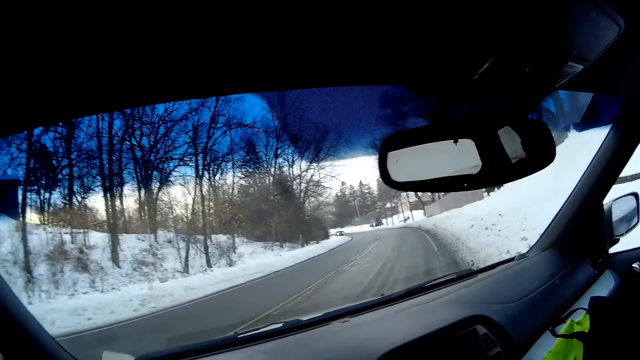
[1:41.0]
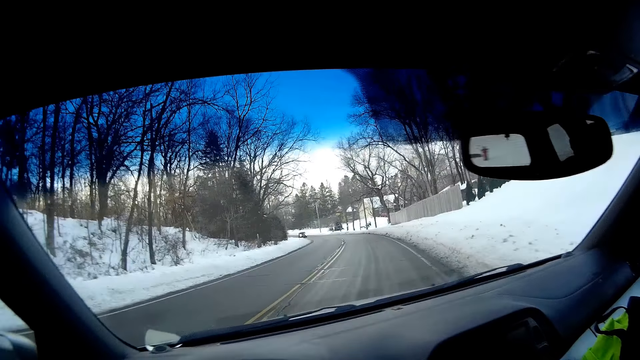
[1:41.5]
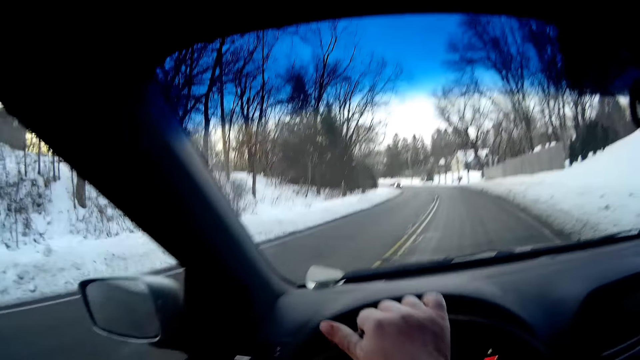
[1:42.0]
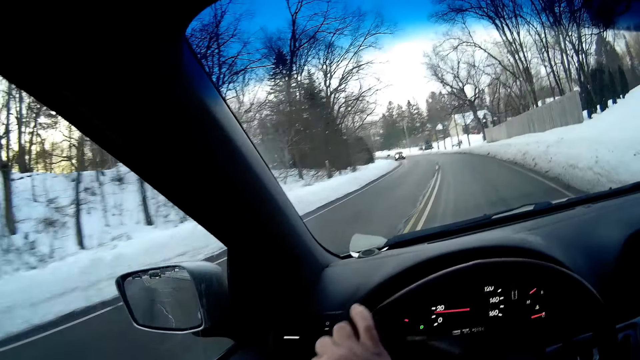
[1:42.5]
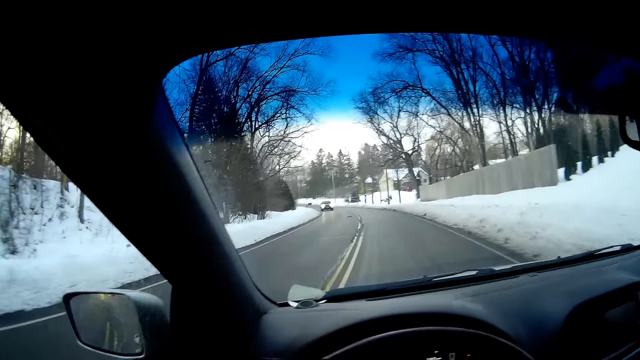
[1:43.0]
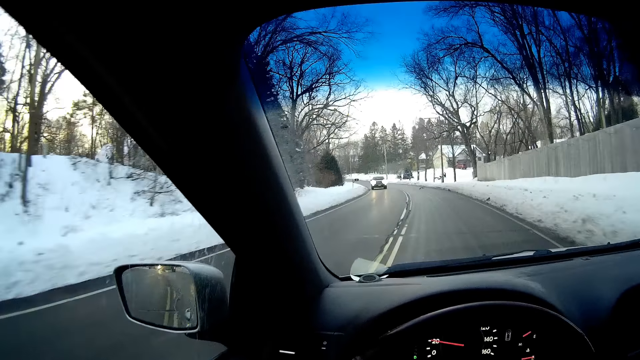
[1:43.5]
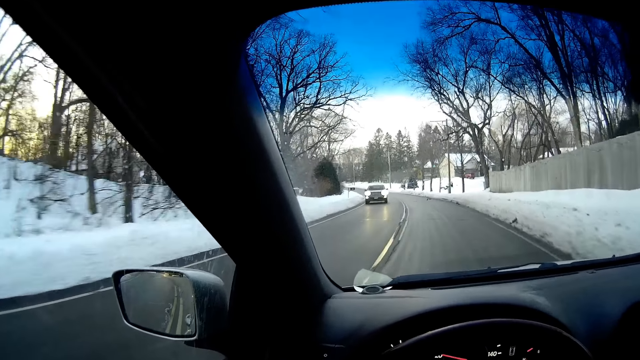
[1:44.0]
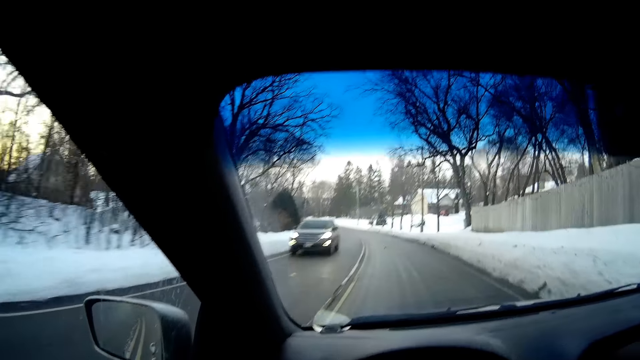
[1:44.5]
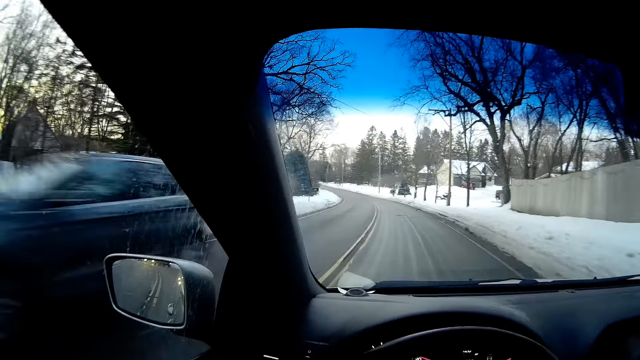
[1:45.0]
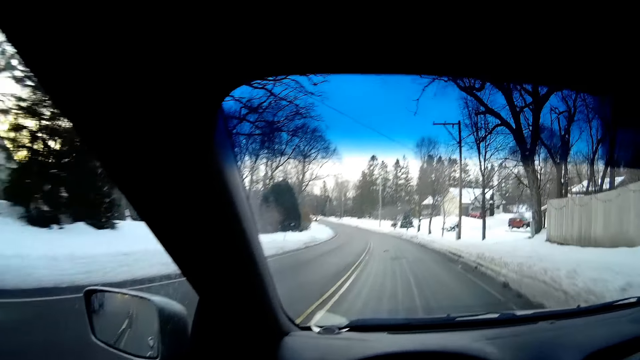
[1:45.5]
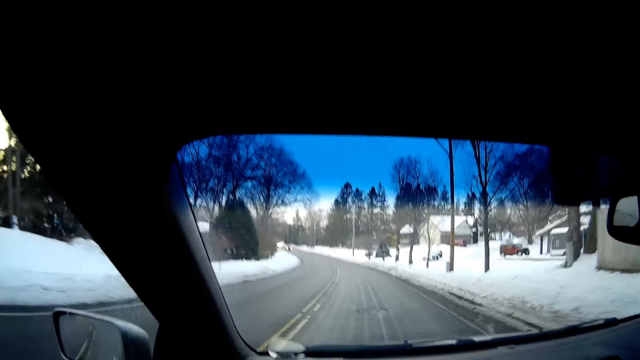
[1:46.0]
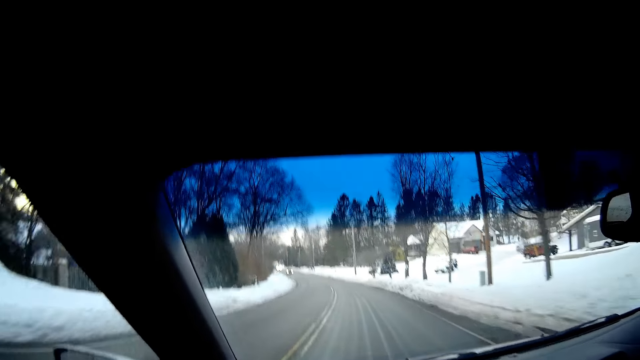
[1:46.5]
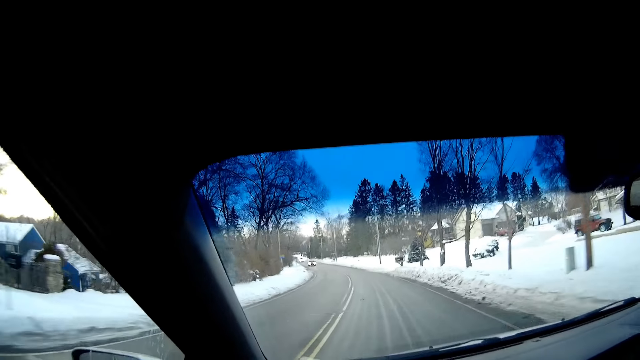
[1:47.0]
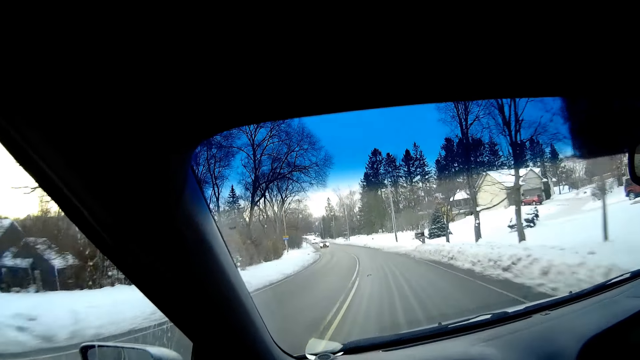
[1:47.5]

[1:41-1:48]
The camera wearer drives the car.

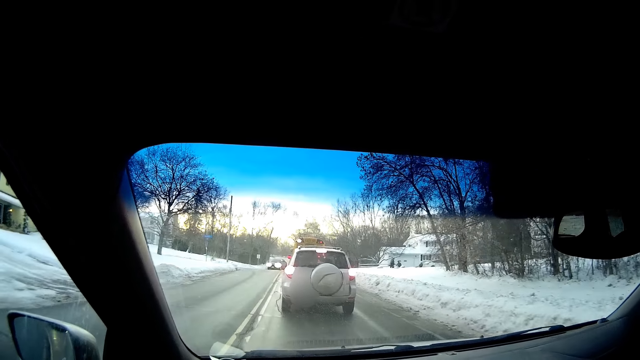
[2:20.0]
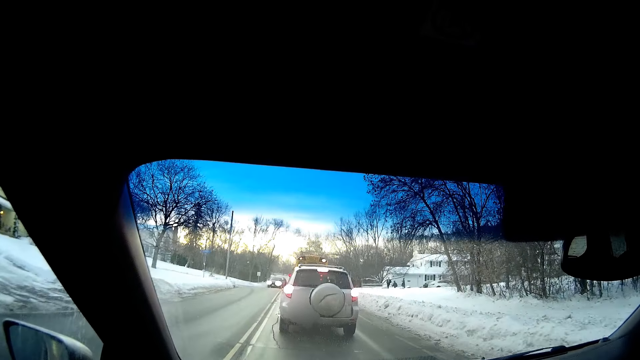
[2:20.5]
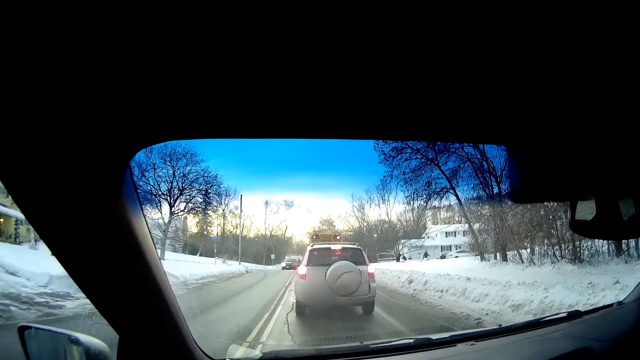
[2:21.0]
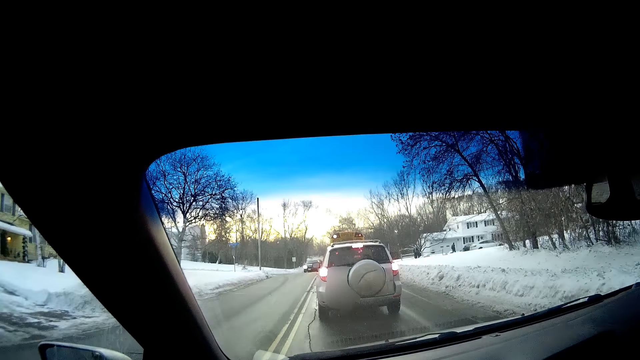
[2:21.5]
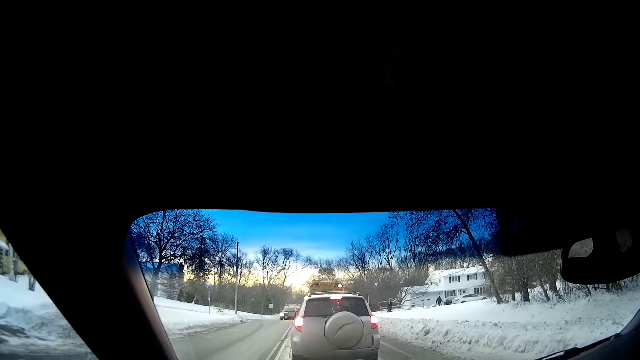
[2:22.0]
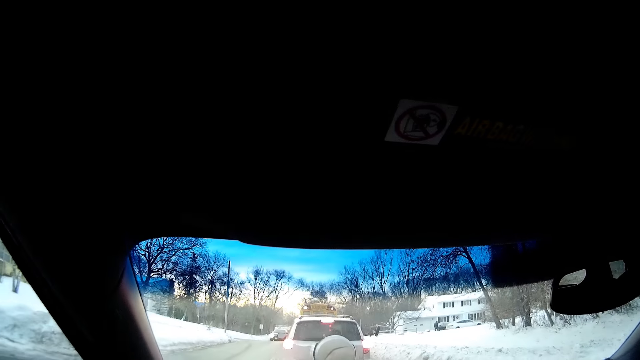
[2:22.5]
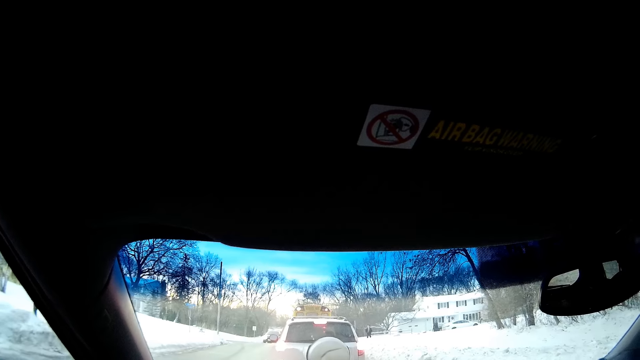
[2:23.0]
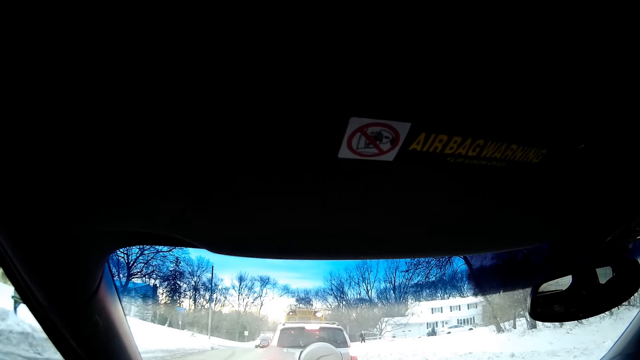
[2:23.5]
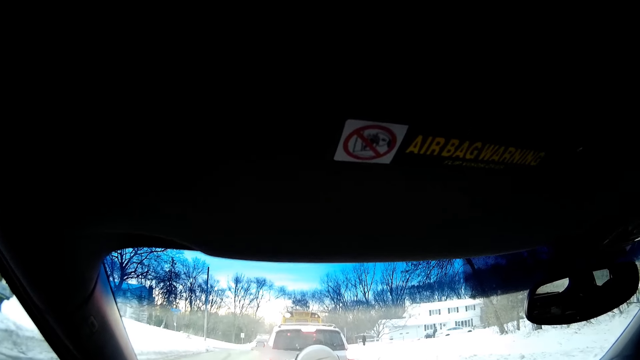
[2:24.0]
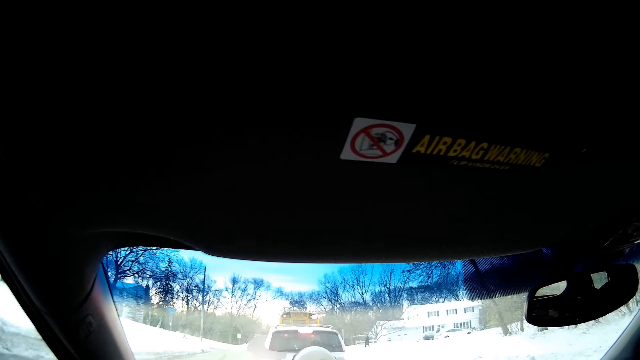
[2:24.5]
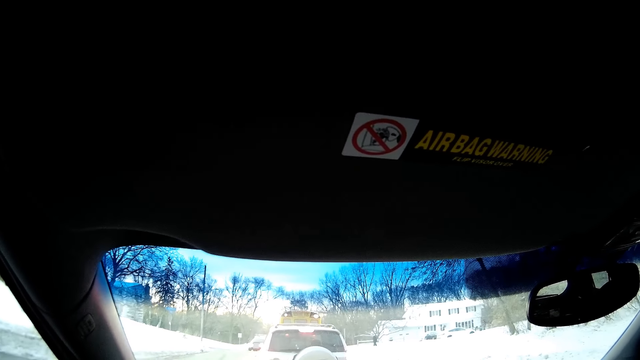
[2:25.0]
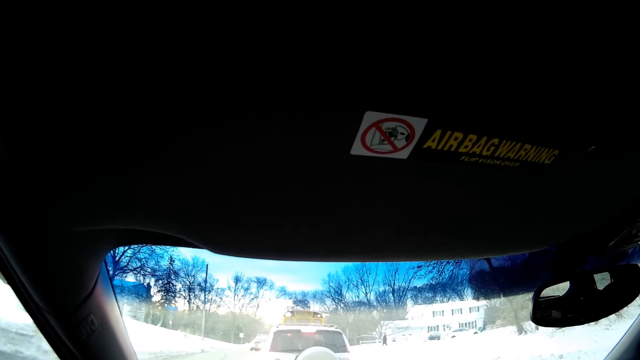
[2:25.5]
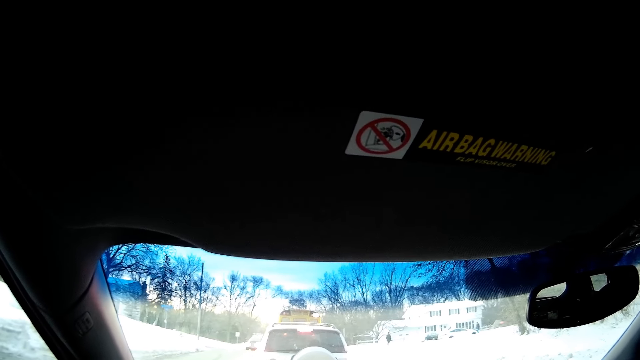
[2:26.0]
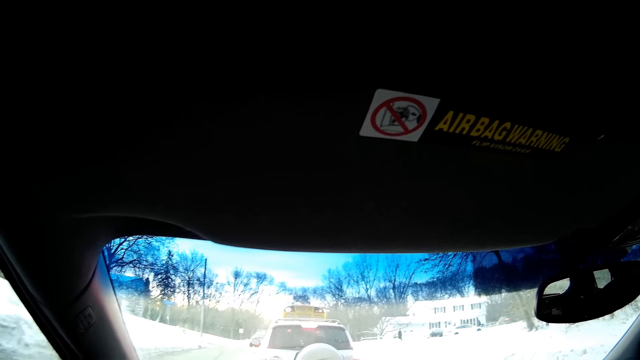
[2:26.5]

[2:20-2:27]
The camera wearer slows down the speed.

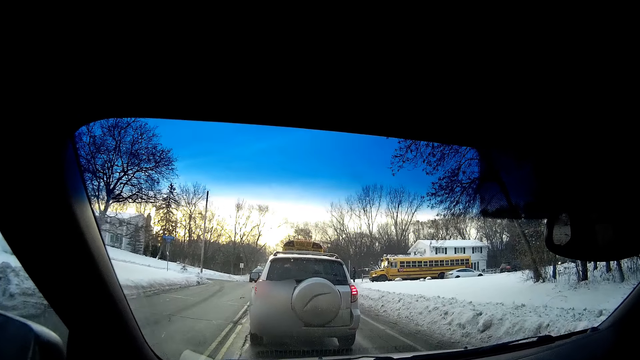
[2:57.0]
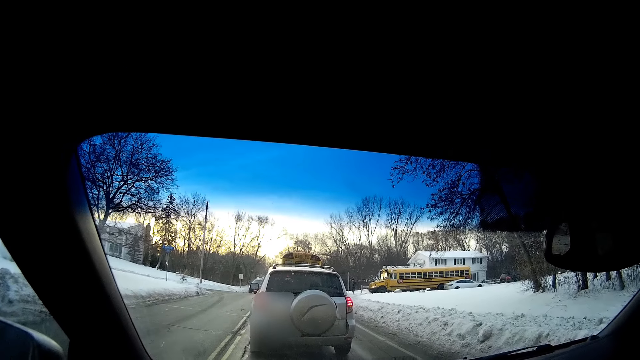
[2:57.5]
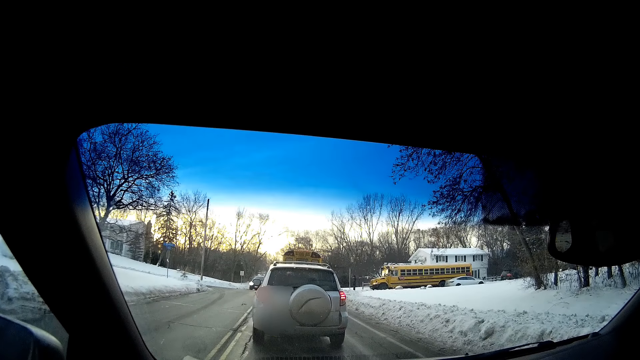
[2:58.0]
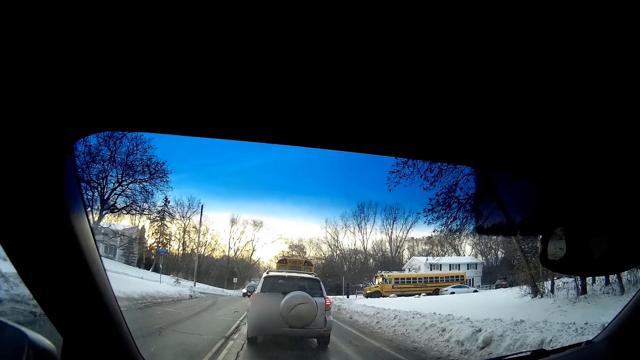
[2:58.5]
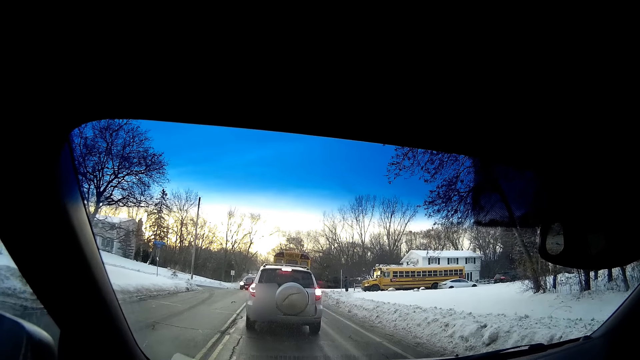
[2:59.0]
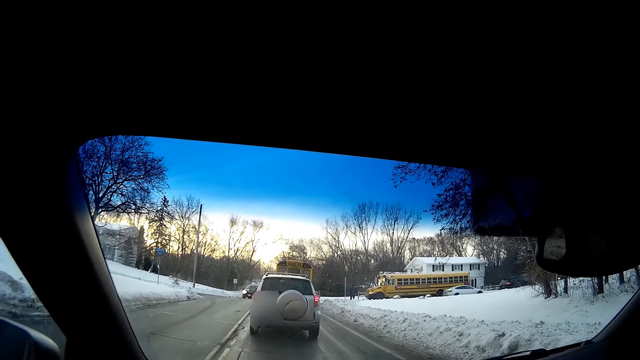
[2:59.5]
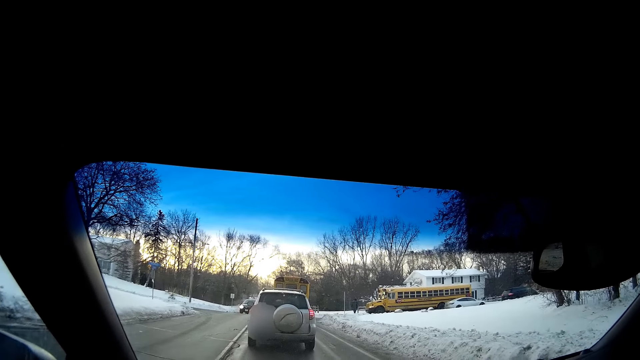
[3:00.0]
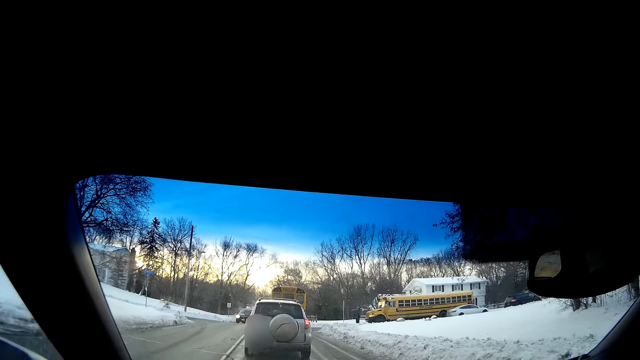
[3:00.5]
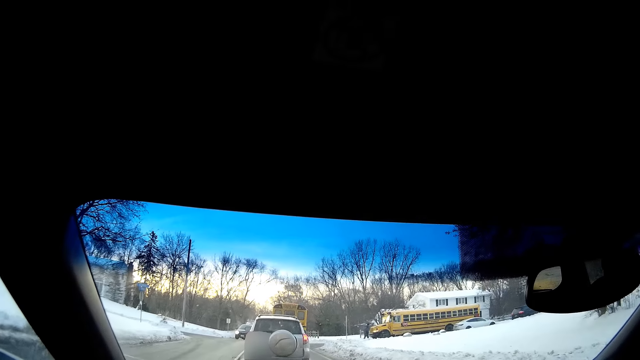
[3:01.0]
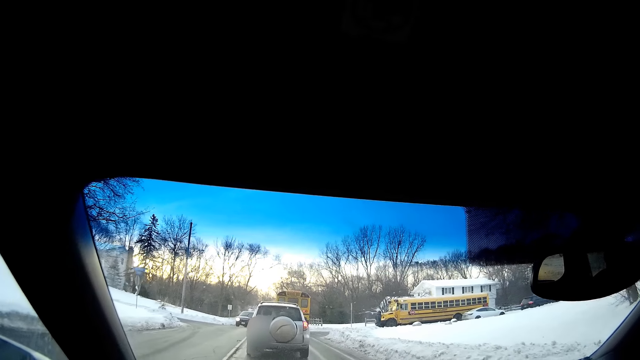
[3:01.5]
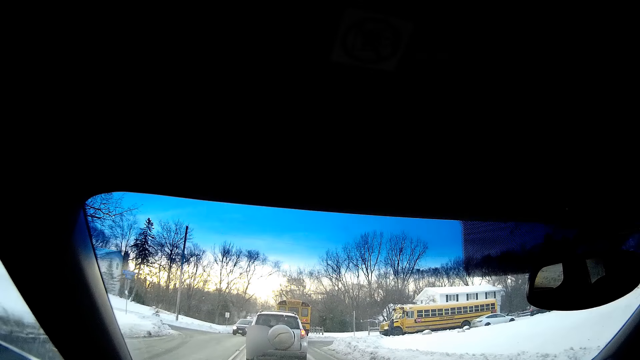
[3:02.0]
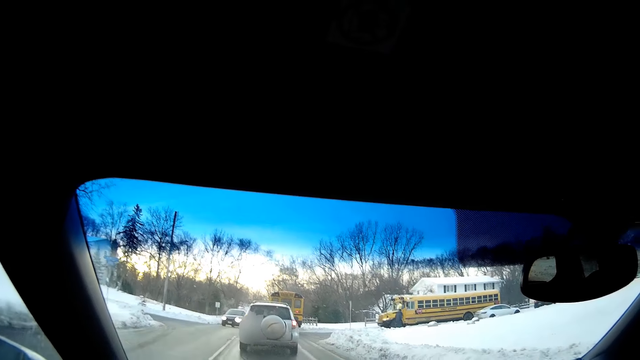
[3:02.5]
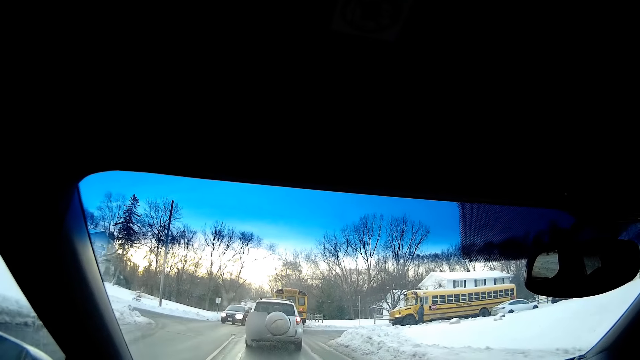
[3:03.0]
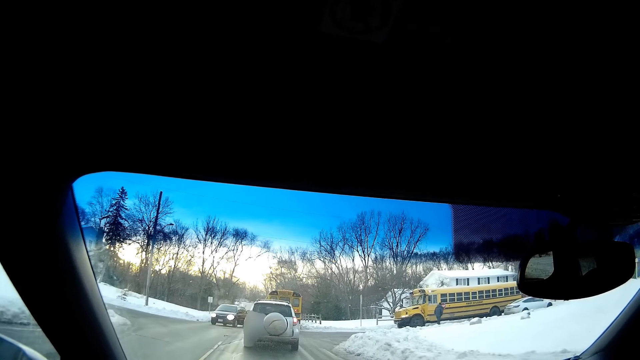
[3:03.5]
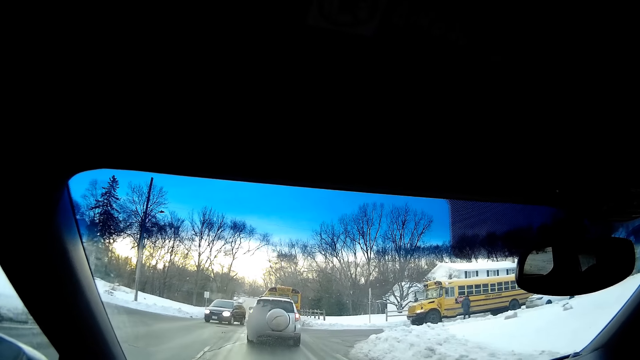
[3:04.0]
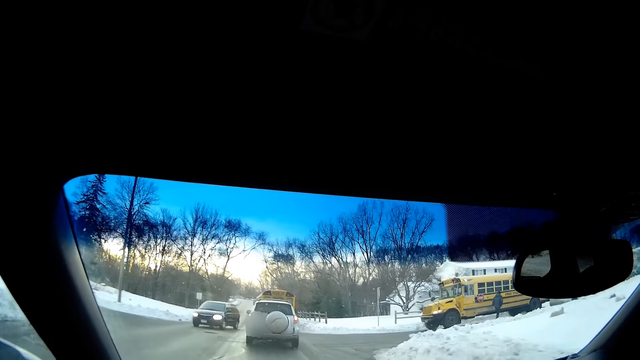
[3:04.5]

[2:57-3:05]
The camera wearer drives the car.
